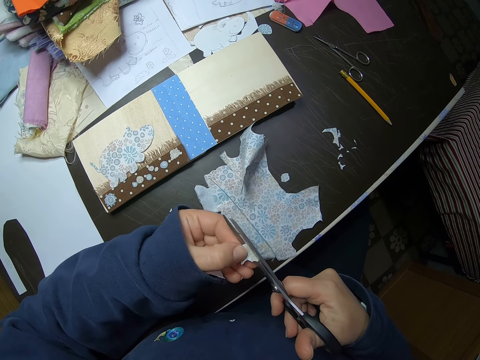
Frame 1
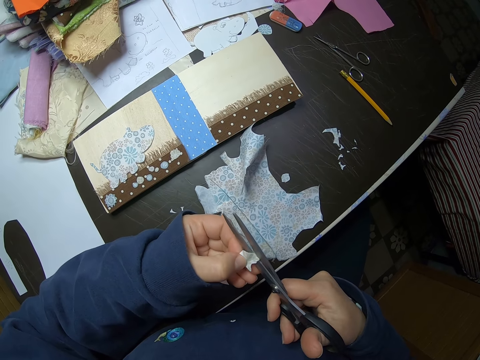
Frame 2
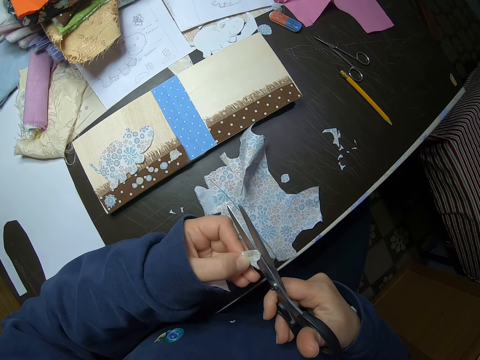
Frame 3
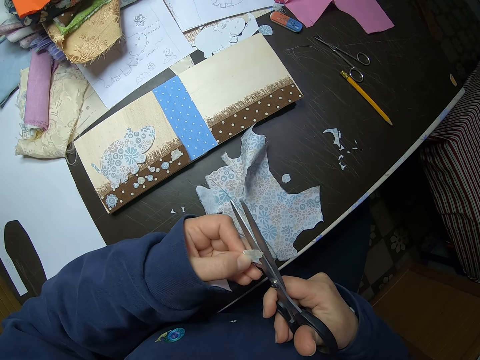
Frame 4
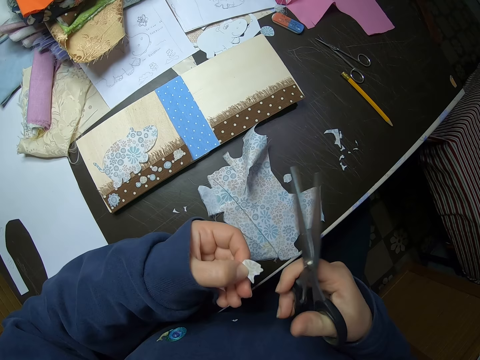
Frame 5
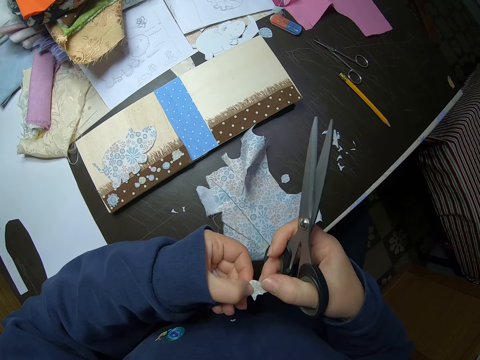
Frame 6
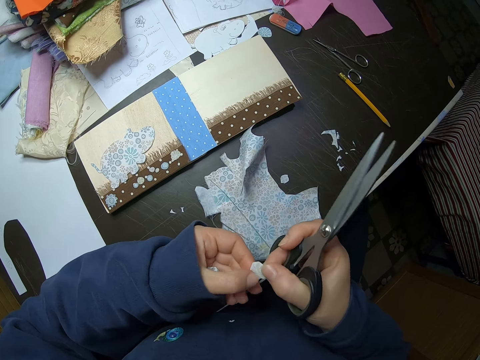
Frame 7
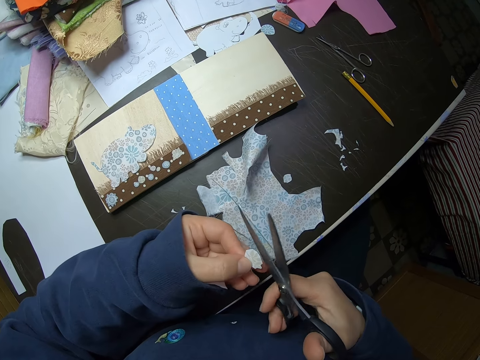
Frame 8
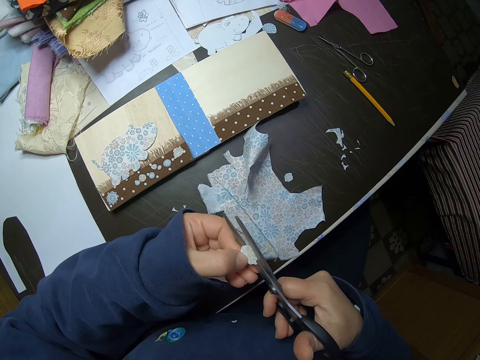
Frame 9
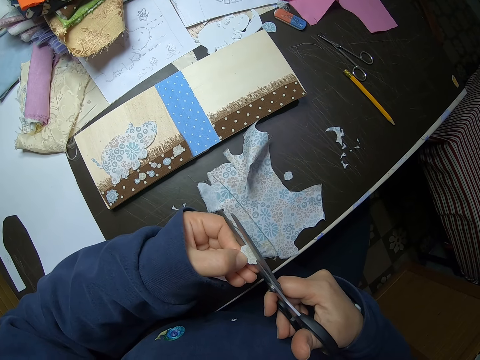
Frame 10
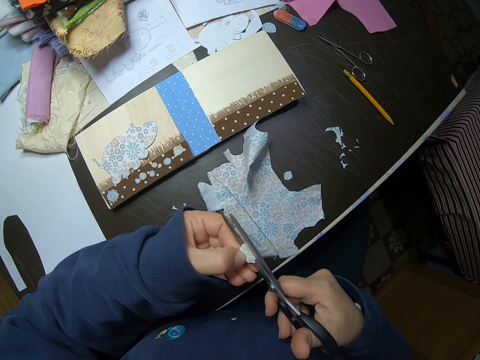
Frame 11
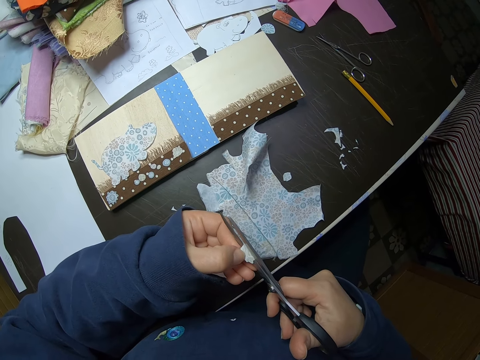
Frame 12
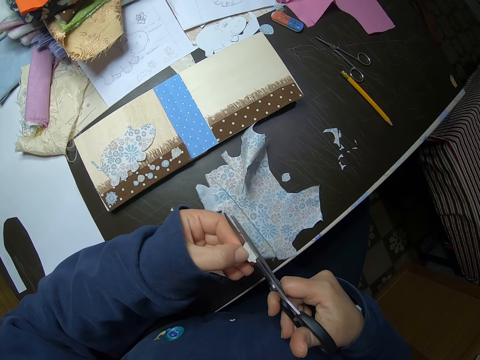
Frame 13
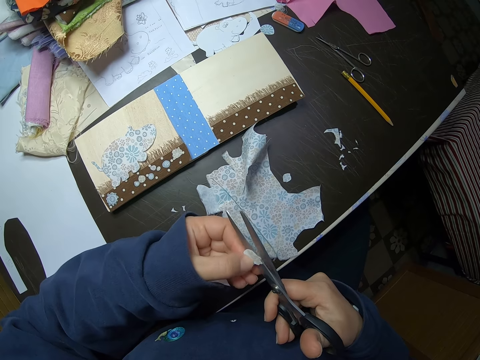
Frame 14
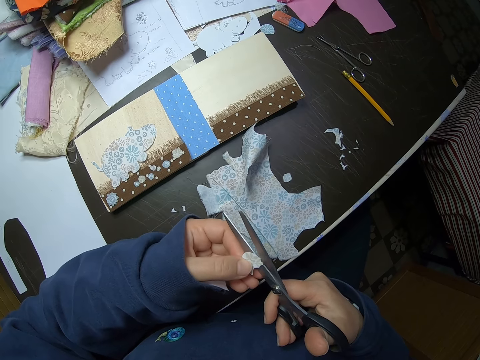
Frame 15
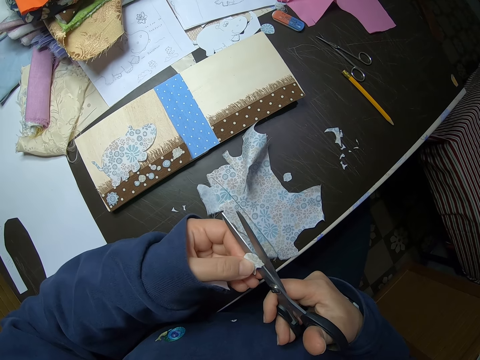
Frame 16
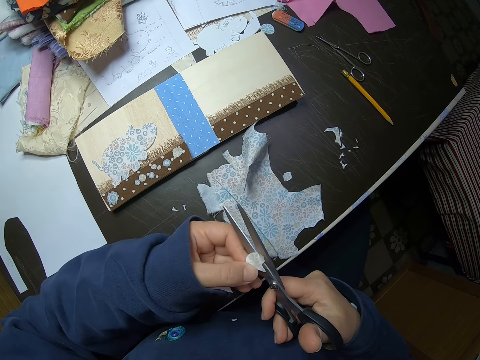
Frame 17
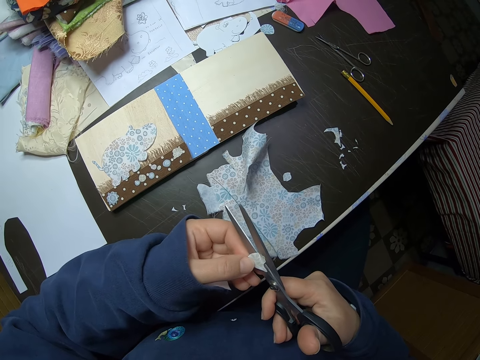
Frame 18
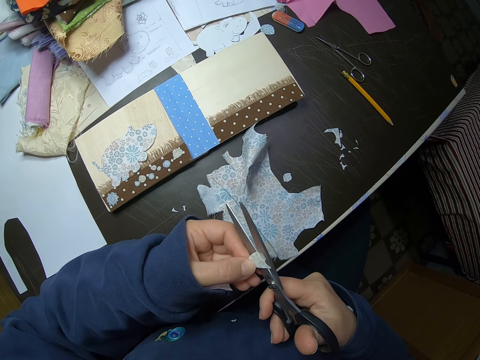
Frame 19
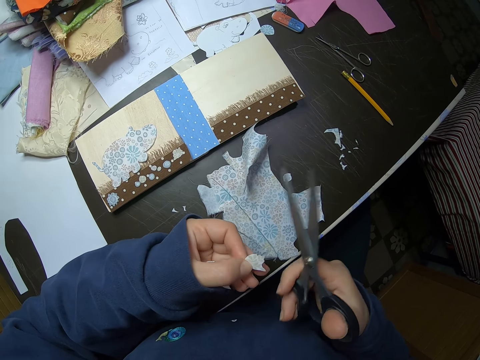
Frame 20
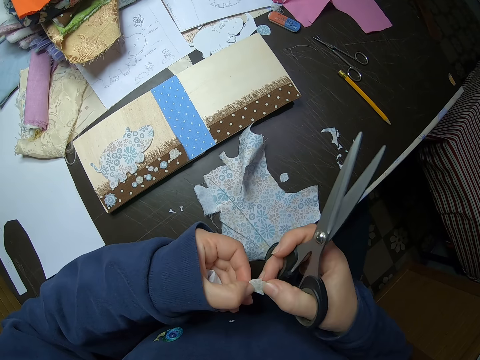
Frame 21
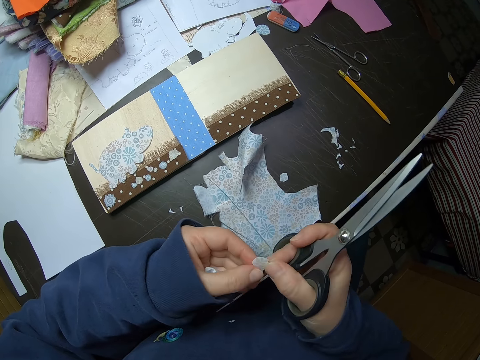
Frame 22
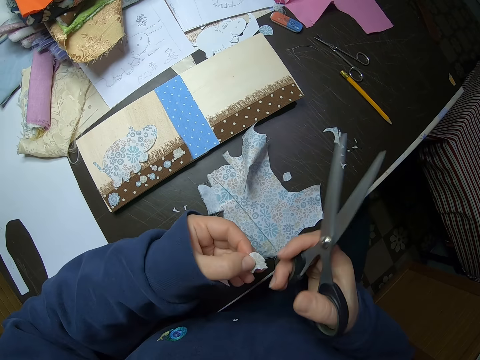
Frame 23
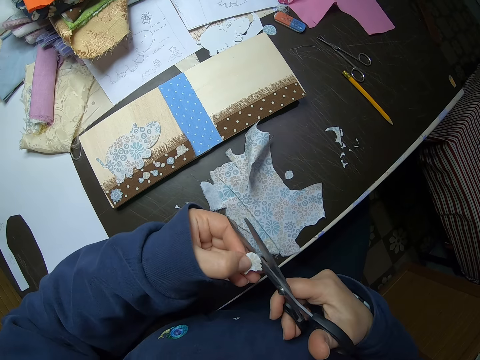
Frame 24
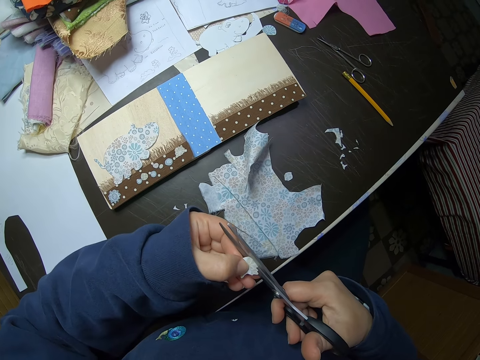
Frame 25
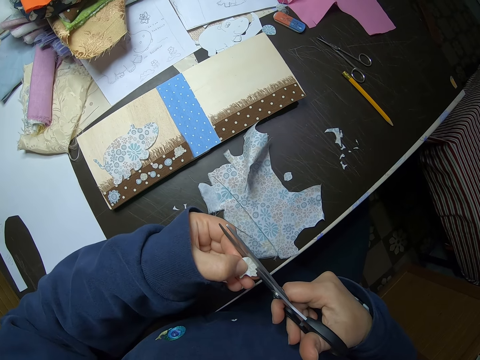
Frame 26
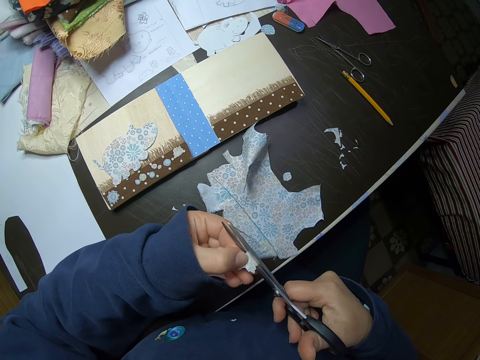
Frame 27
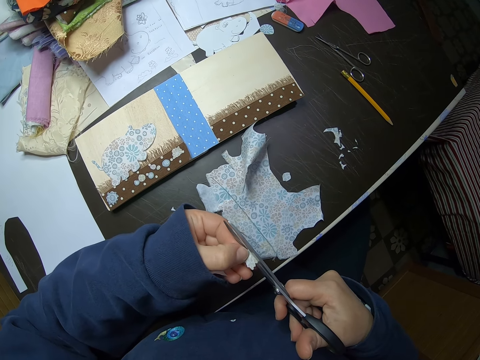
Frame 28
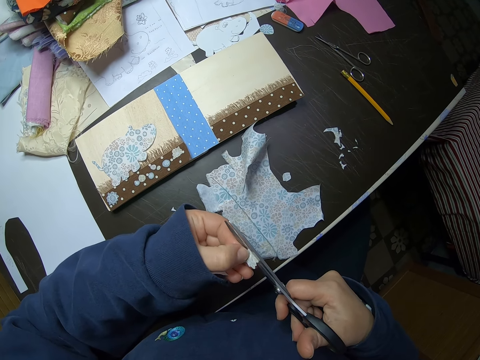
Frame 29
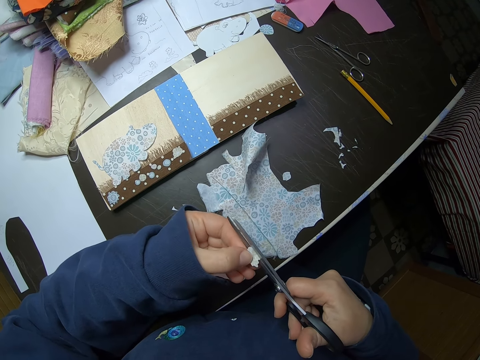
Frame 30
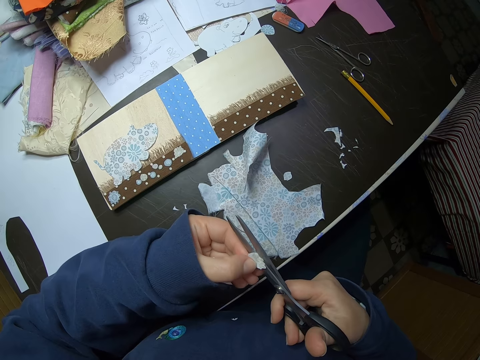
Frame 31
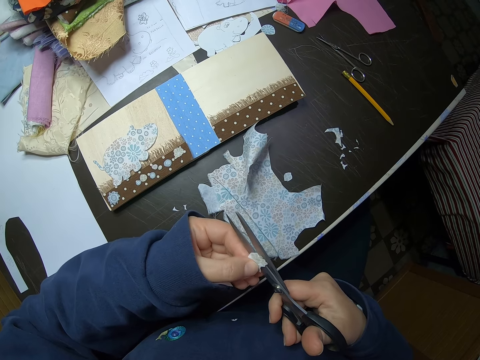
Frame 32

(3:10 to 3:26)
The camera wearer turns the piece of paper around. She stops cutting. She adjusts the piece of fabric with both hands. She turns the piece of paper around. She gently cuts the piece of fabric. She turns the piece of paper around. She adjusts the piece of fabric with her left hand. She stops cutting. She adjusts the piece of fabric with both hands. She turns the piece of paper around. She cuts the piece of fabric. She adjusts the piece of fabric with her left hand.

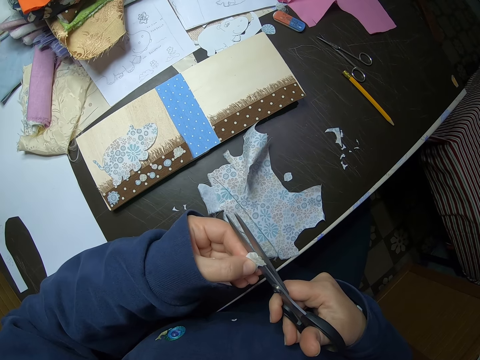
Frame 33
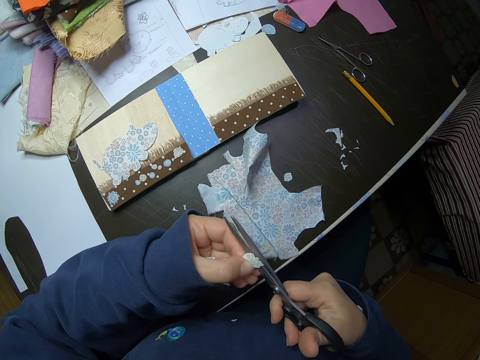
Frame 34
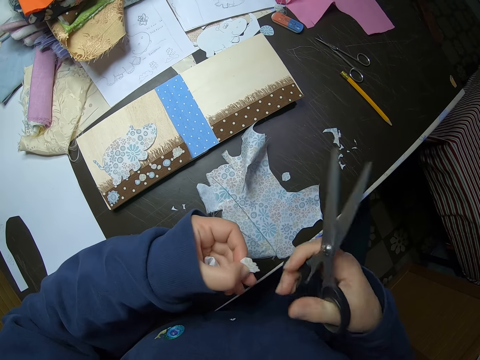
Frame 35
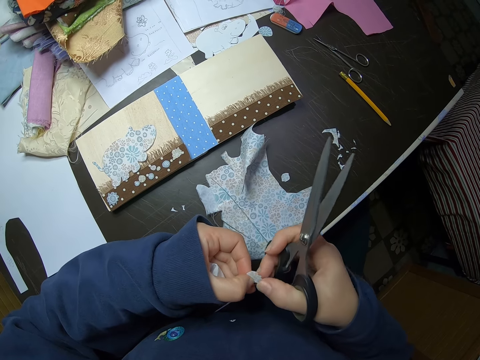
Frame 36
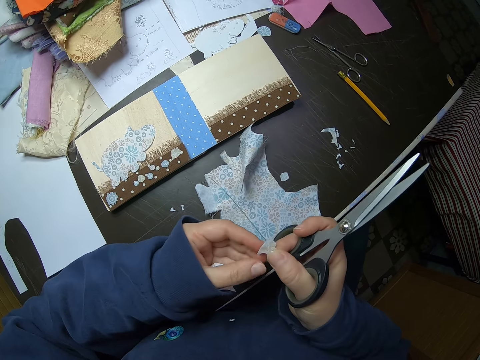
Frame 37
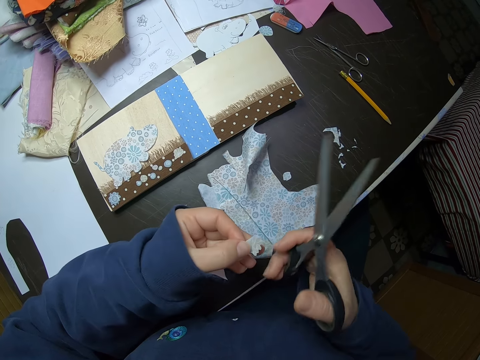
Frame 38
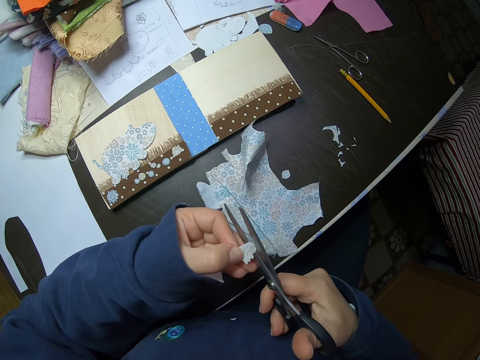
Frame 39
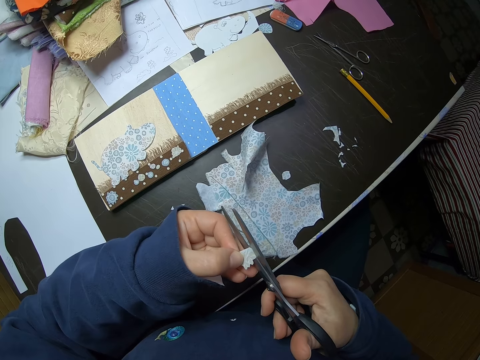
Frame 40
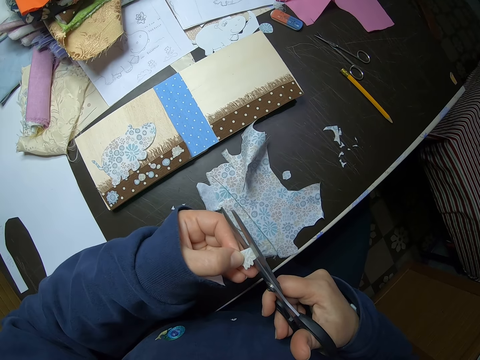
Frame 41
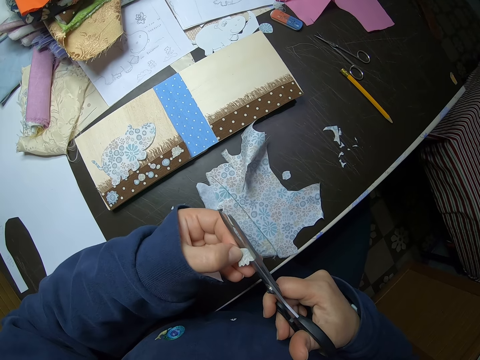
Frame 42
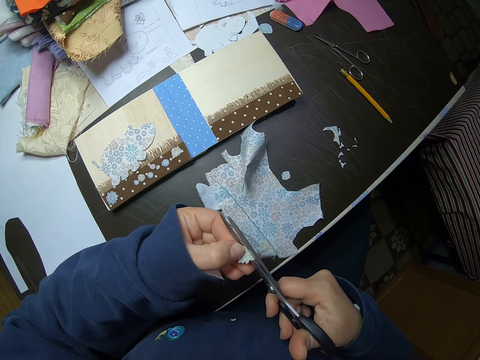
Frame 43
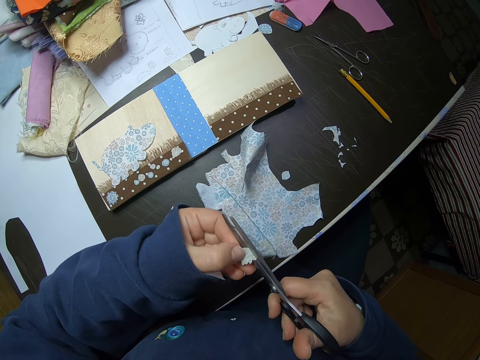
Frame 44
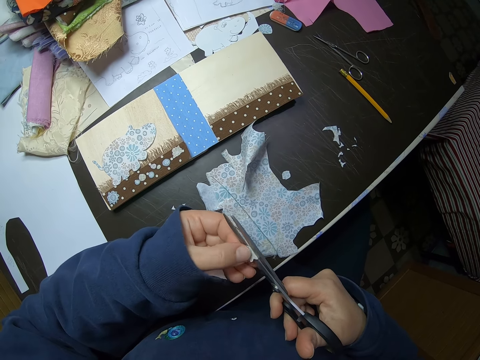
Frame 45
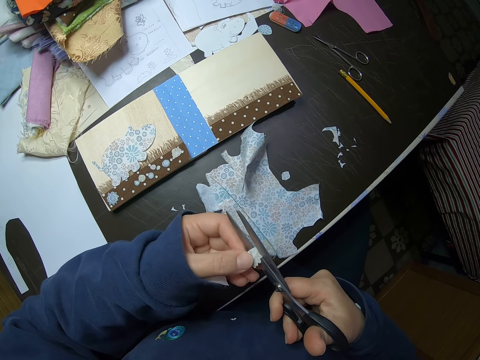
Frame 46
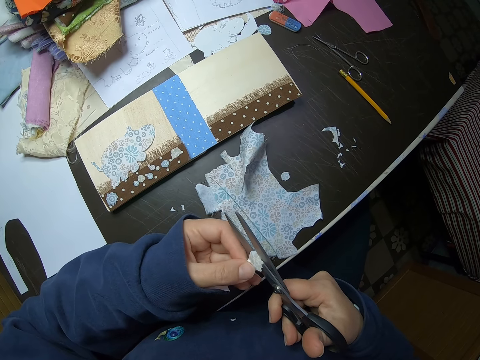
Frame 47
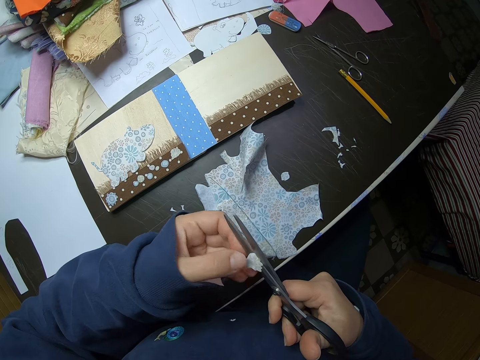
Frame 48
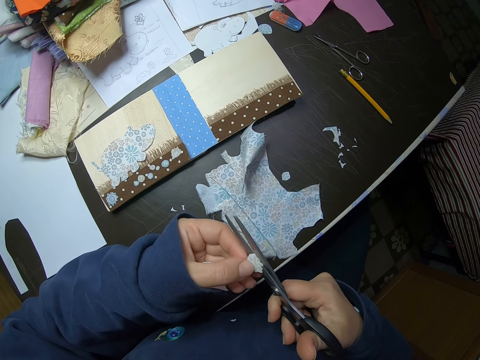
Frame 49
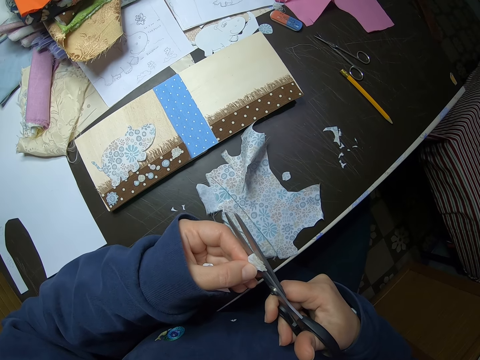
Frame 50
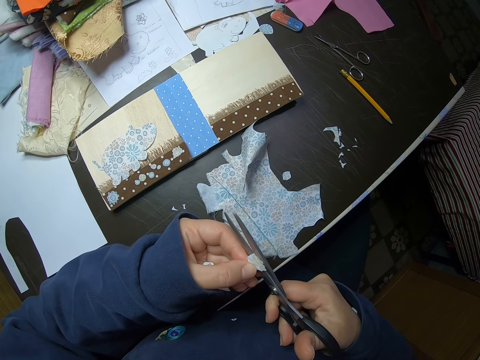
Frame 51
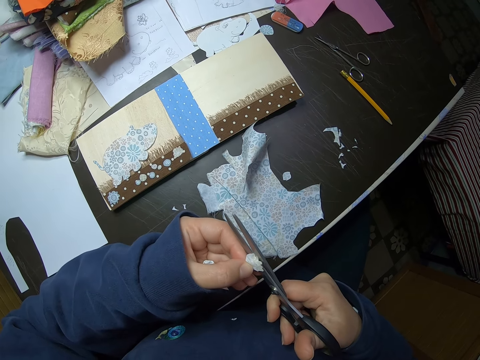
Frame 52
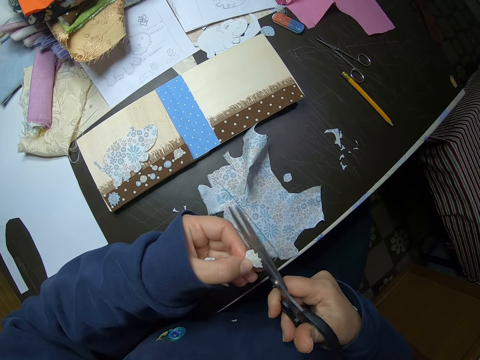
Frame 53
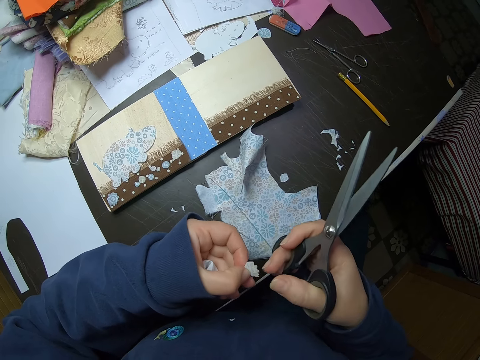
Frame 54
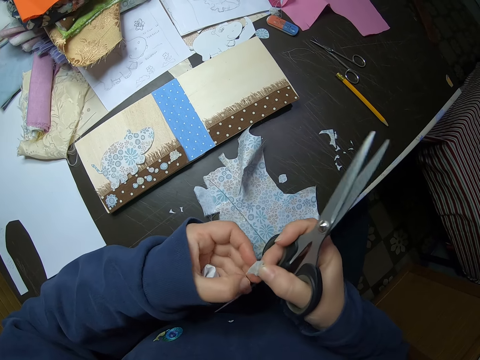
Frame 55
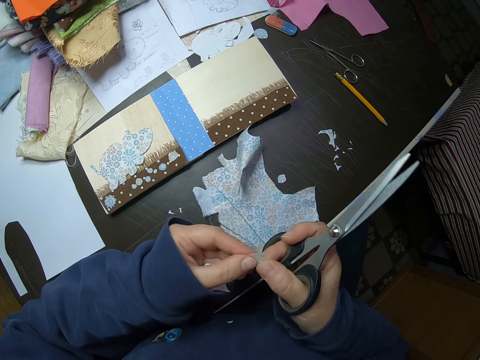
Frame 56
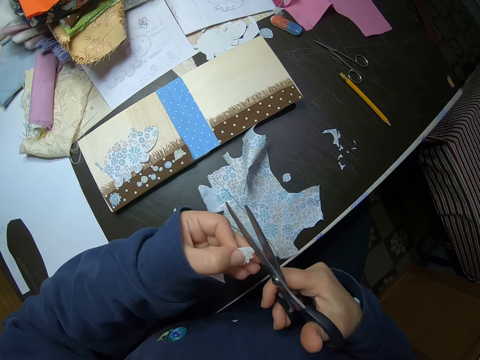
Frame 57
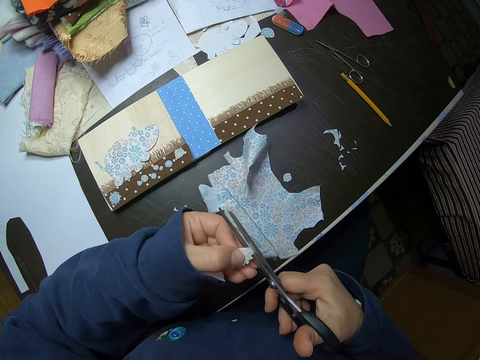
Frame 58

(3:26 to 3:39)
The camera wearer stops cutting. She adjusts the piece of fabric with both hands. She turns the piece of paper around. She gently cuts the piece of fabric. She turns the piece of paper around. She adjusts the piece of fabric with her left hand. She stops cutting. She adjusts the piece of fabric with both hands. She turns the piece of paper around. She cuts the piece of paper.
